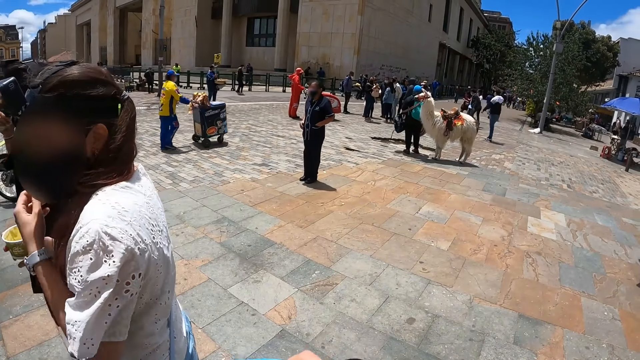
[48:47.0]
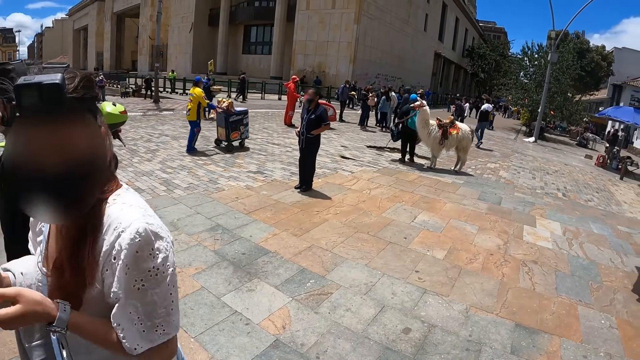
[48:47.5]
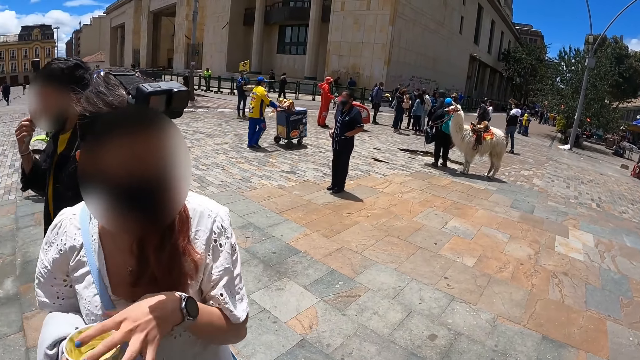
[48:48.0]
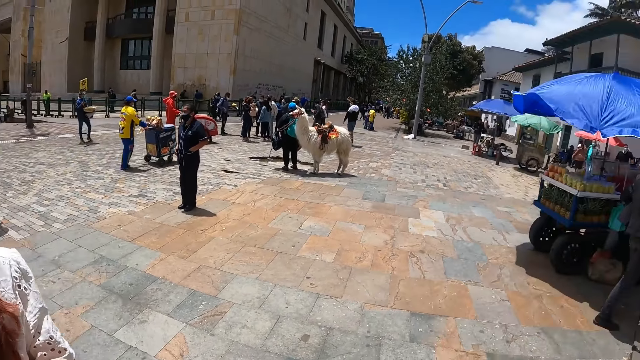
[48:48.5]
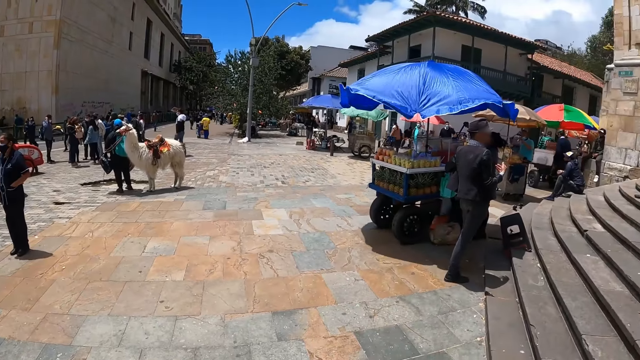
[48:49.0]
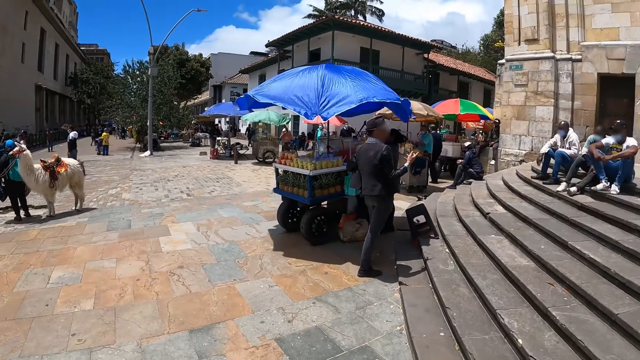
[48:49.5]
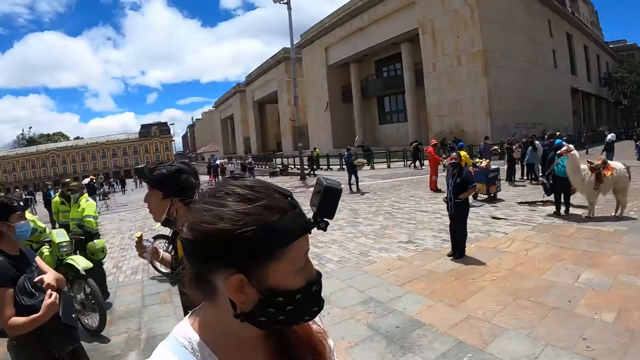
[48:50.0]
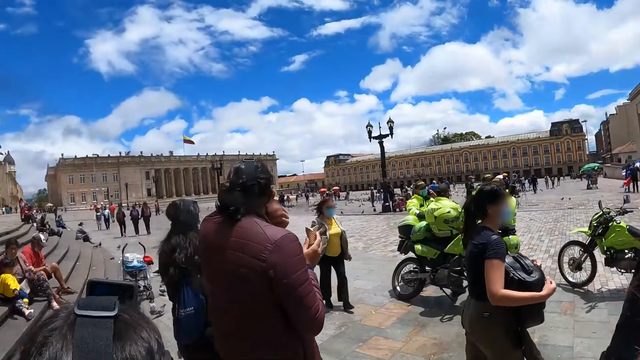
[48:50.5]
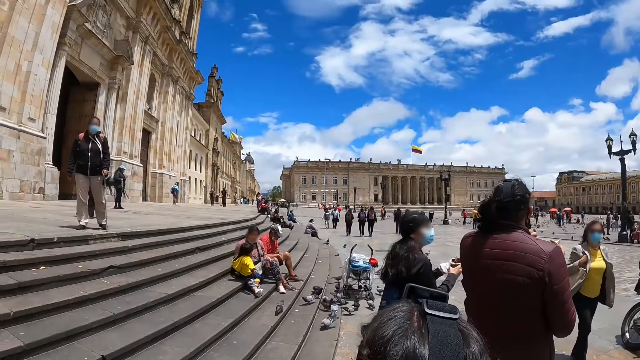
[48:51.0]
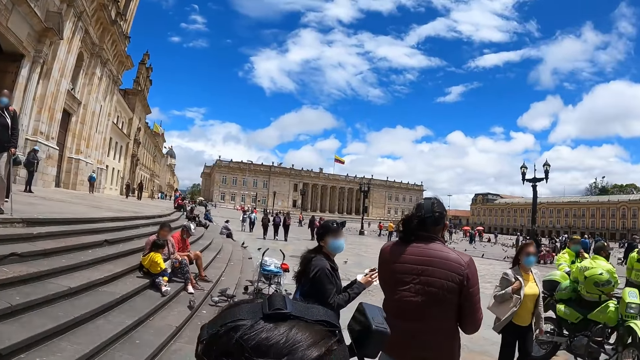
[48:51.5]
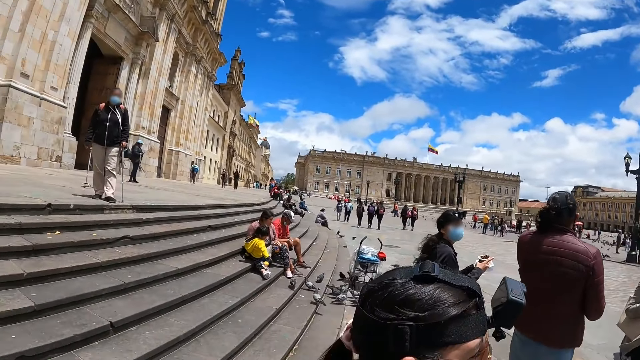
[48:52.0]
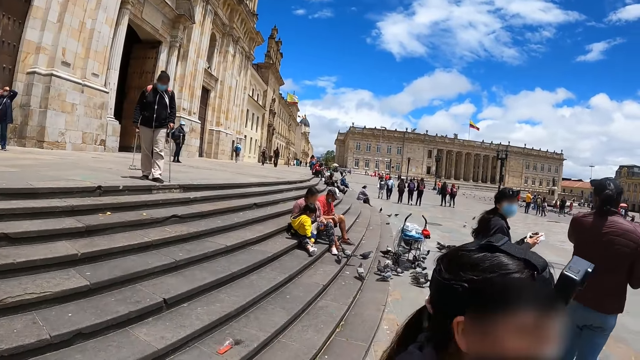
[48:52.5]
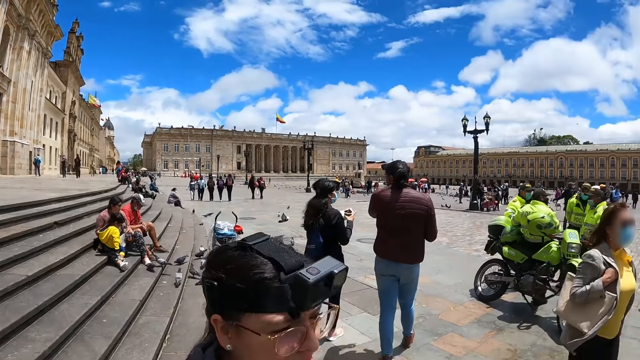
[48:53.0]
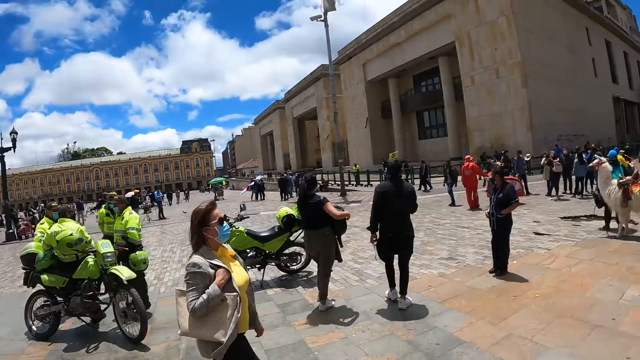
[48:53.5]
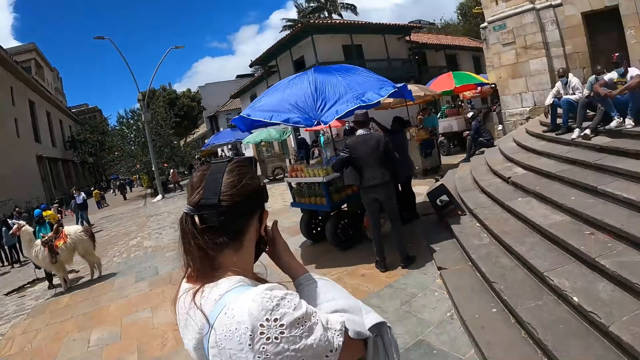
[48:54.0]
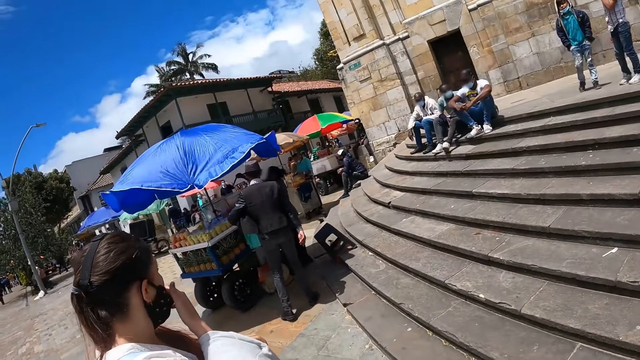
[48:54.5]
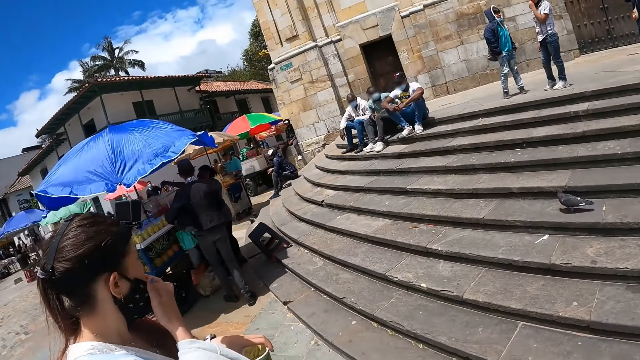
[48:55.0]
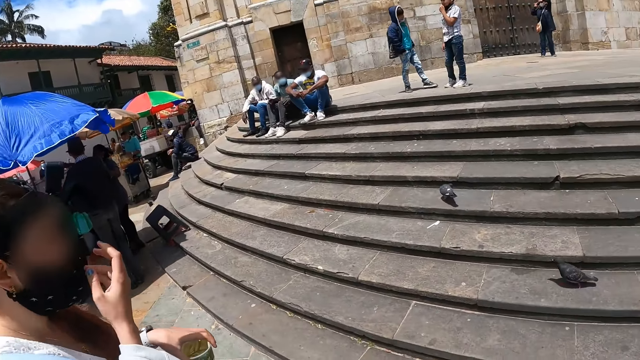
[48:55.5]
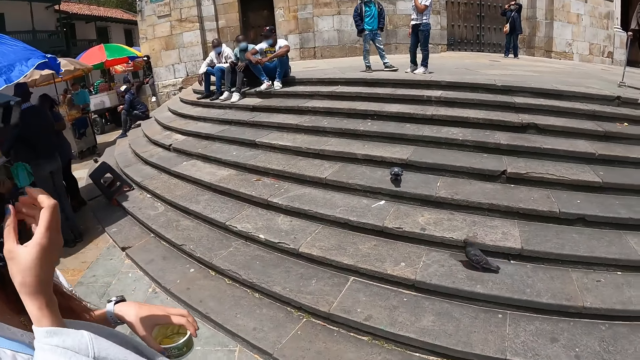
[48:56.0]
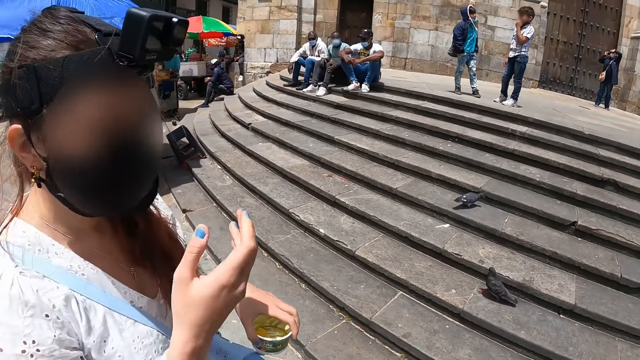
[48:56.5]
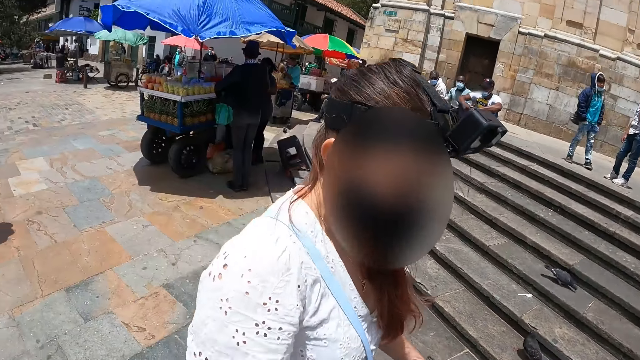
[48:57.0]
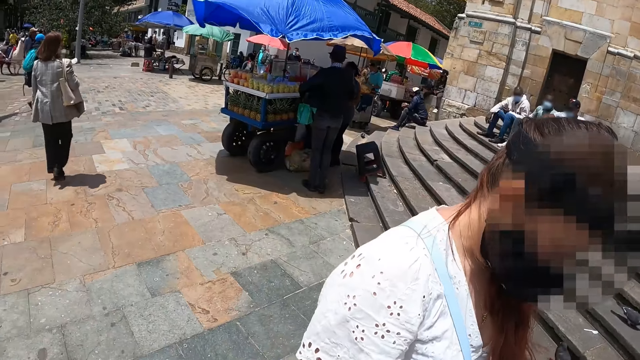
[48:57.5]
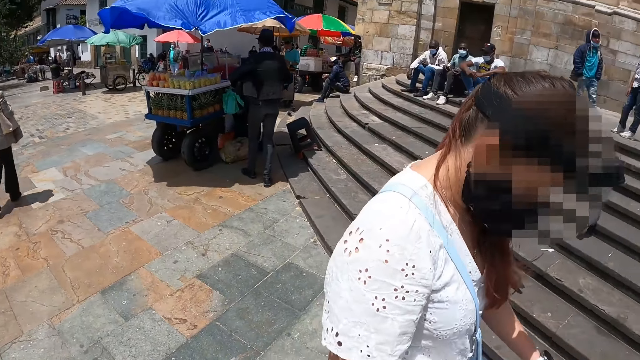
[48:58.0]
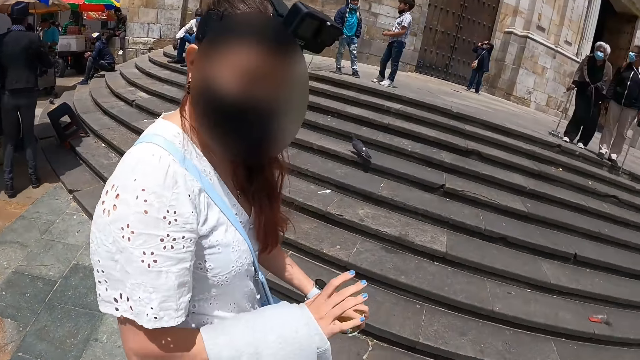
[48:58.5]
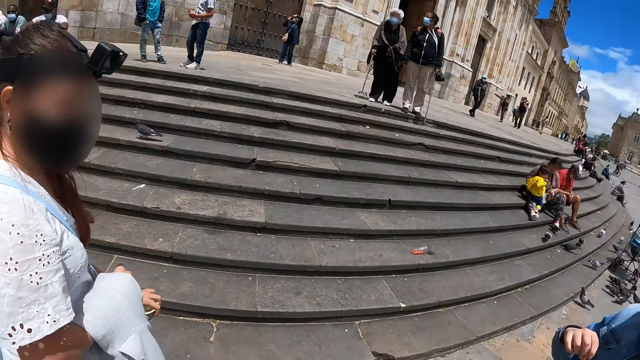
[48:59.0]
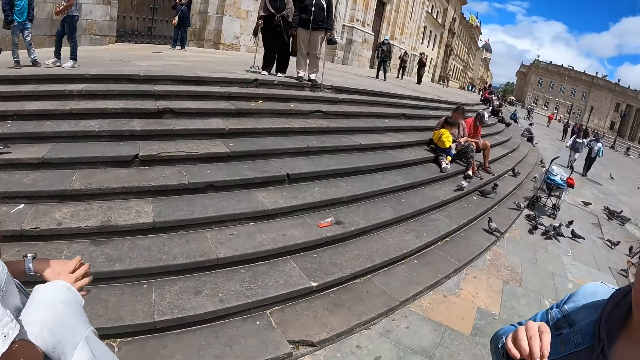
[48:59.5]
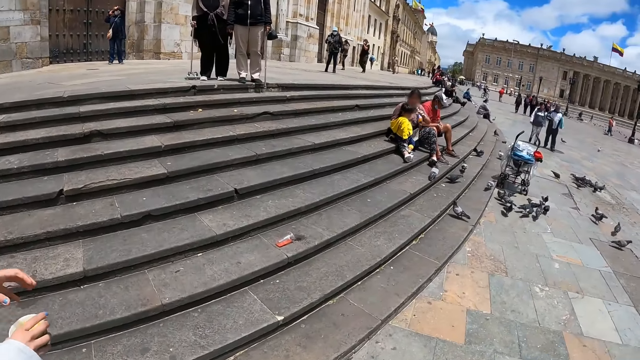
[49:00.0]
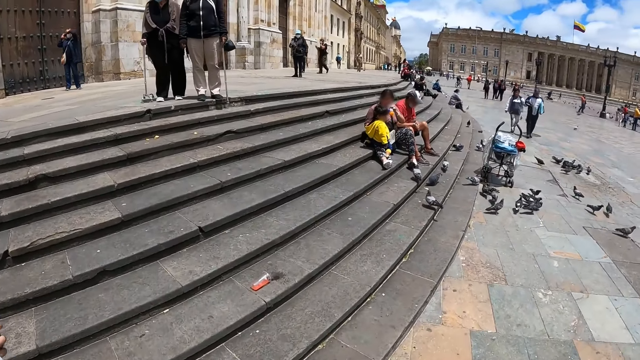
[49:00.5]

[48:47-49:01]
A person stares around. The camera wearer looks around. Another person walks around. The camera wearer looks around. The first person touches the mask. The camera wearer walks along the street. They look around.

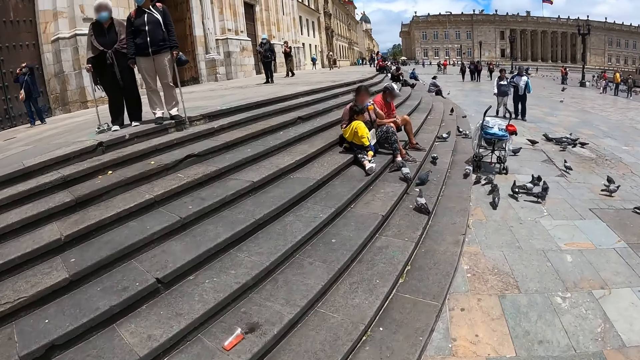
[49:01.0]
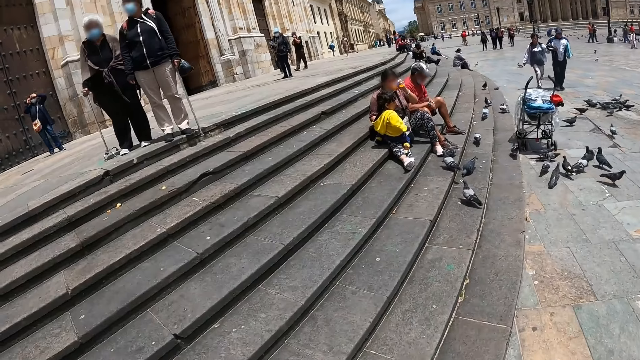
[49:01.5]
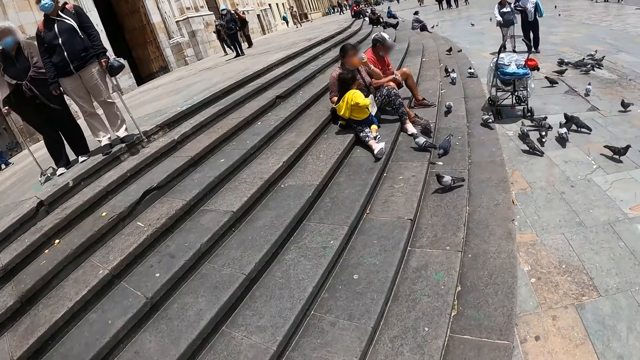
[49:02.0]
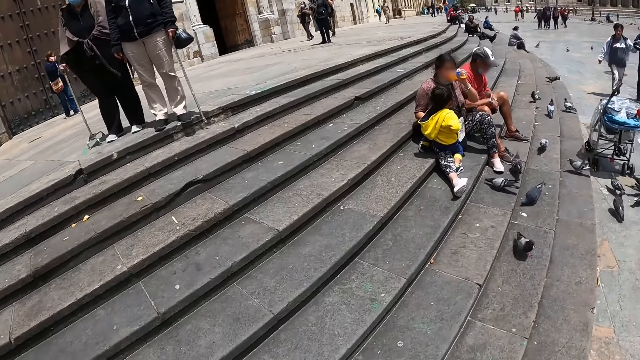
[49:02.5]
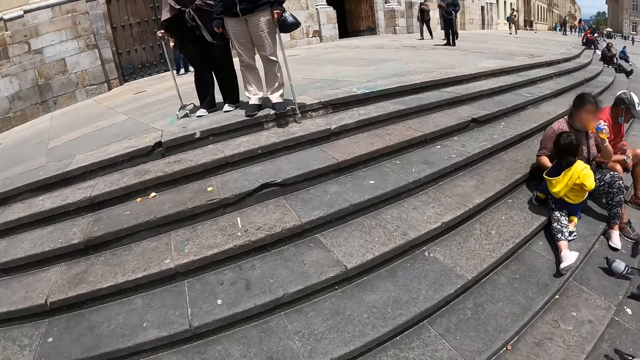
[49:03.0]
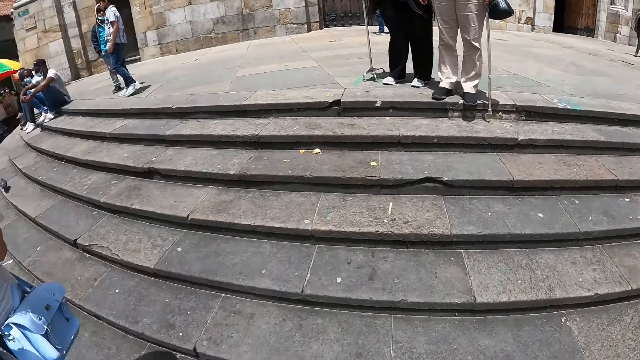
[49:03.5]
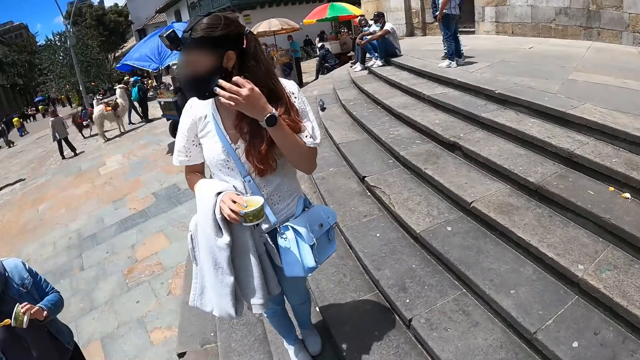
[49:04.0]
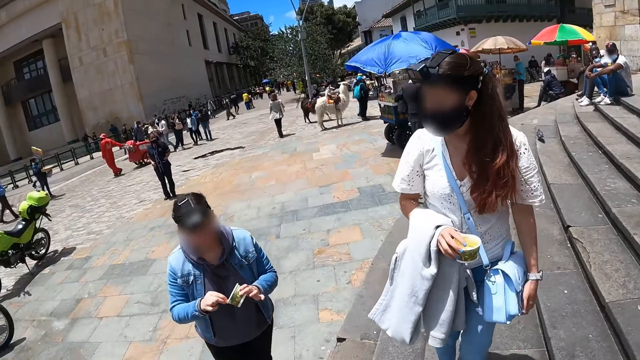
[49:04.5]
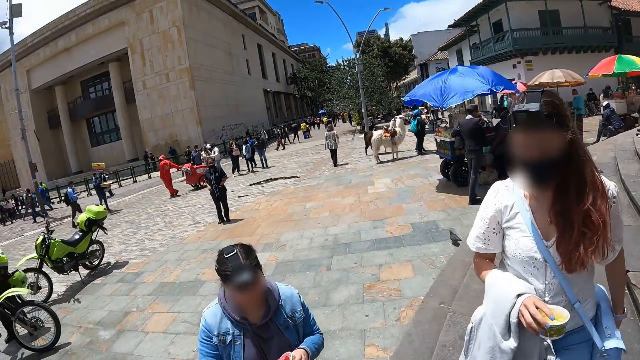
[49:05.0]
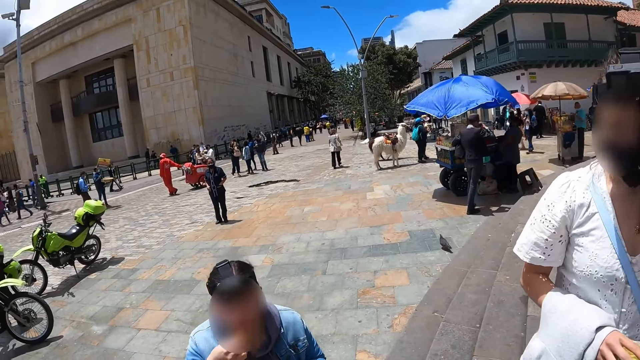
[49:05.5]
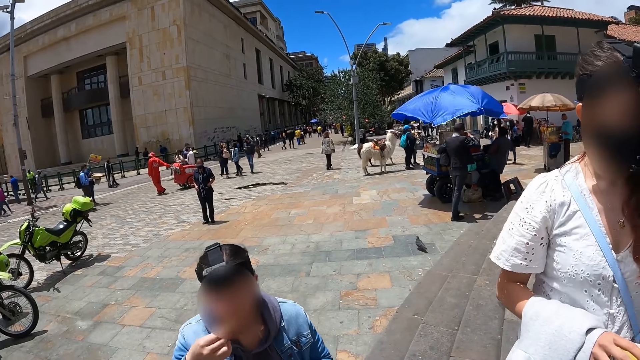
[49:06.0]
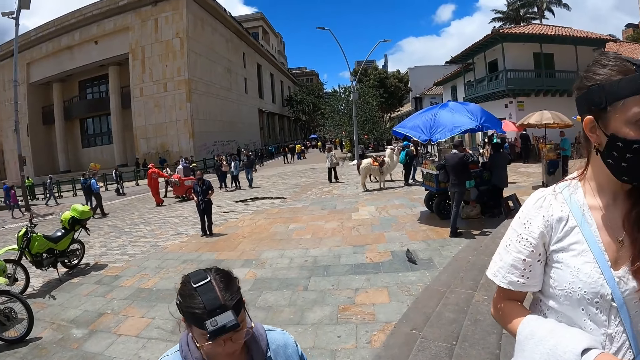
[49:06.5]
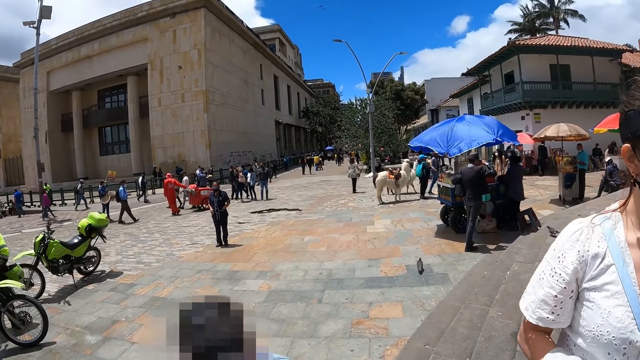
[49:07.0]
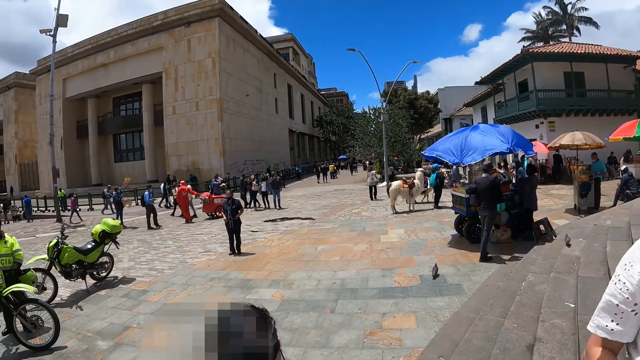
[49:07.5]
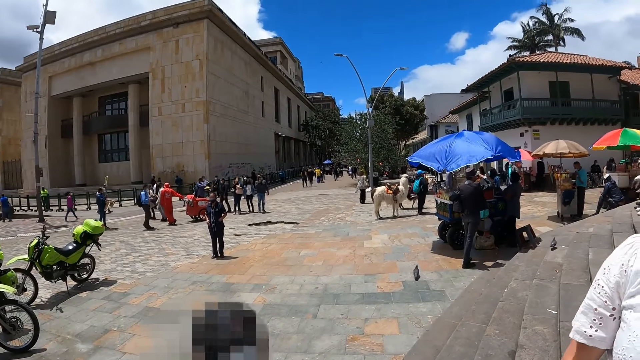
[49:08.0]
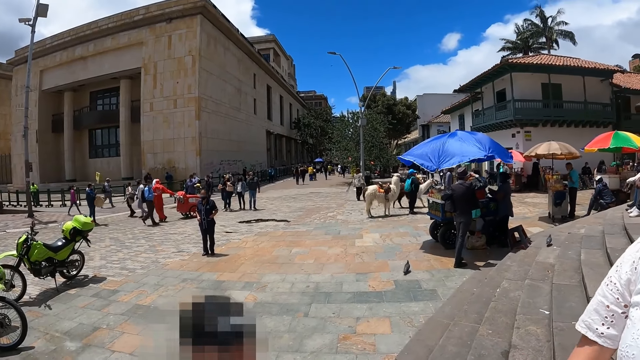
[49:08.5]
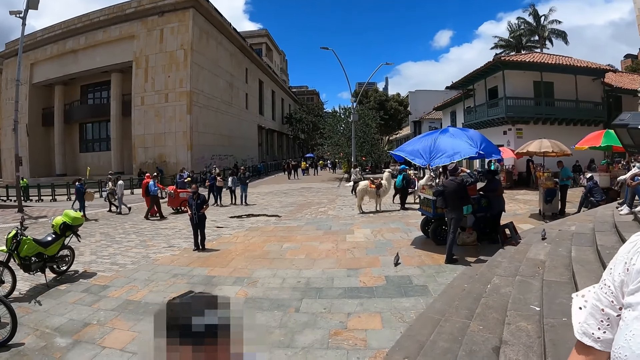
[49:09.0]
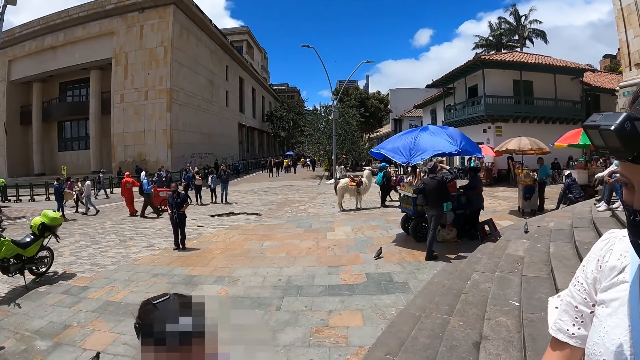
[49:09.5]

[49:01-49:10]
The camera wearer walks along the street. They turn around. A person eats the ice cream.
